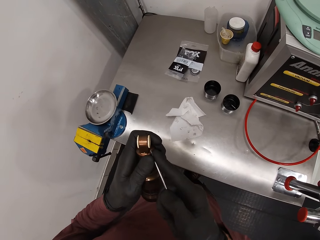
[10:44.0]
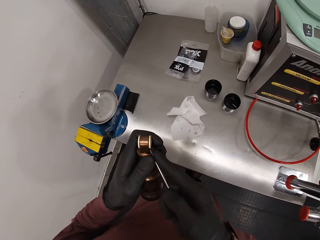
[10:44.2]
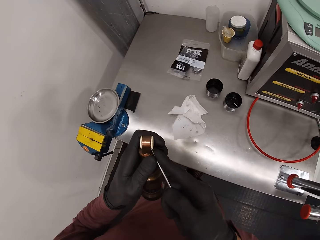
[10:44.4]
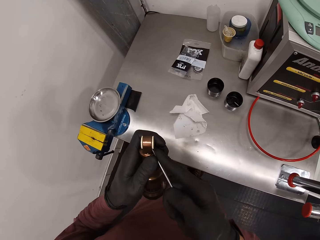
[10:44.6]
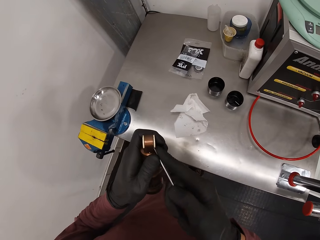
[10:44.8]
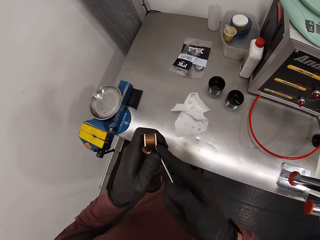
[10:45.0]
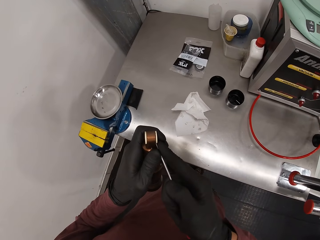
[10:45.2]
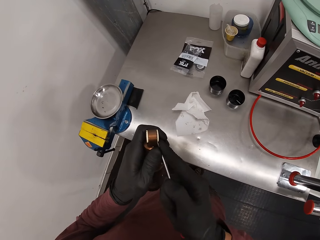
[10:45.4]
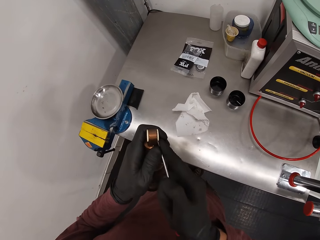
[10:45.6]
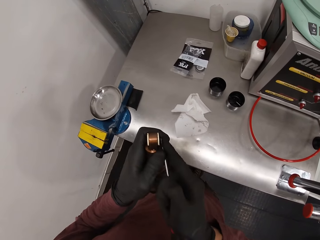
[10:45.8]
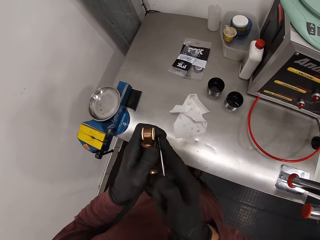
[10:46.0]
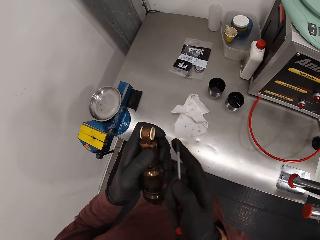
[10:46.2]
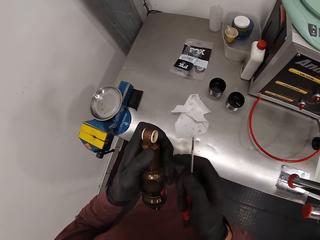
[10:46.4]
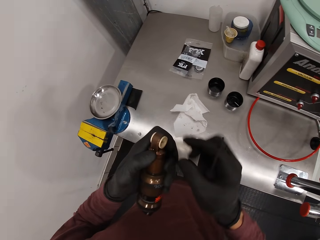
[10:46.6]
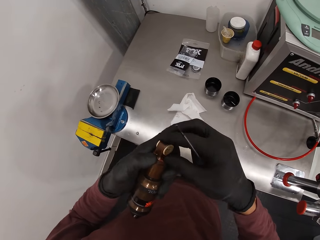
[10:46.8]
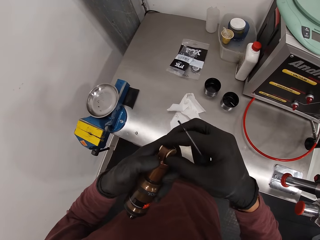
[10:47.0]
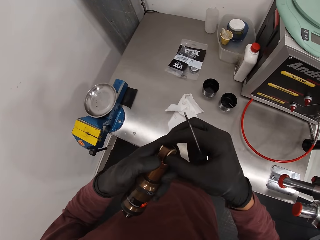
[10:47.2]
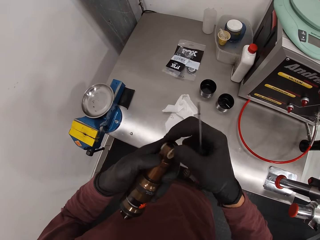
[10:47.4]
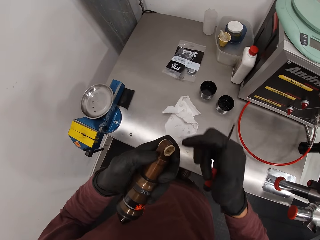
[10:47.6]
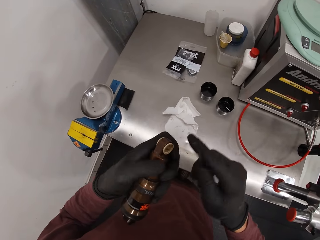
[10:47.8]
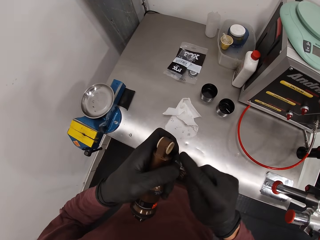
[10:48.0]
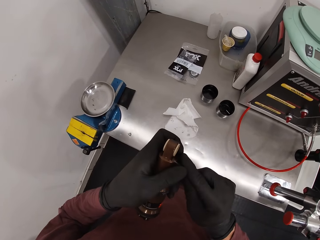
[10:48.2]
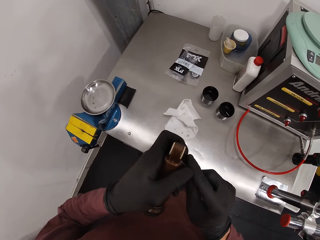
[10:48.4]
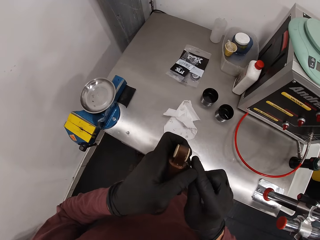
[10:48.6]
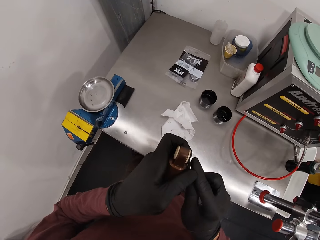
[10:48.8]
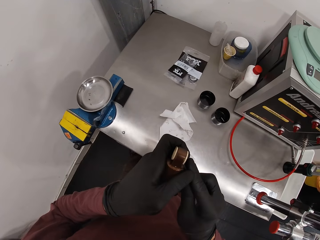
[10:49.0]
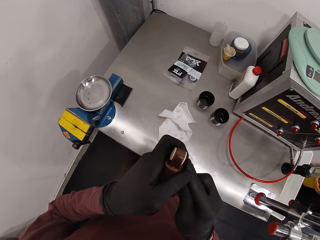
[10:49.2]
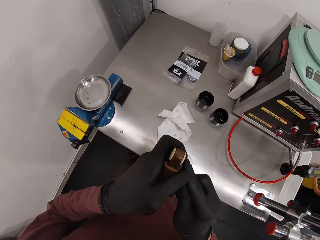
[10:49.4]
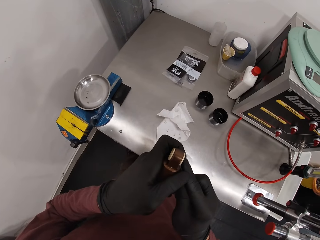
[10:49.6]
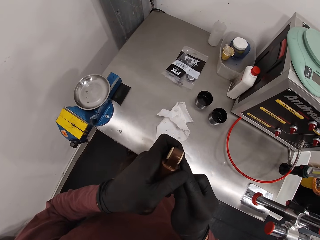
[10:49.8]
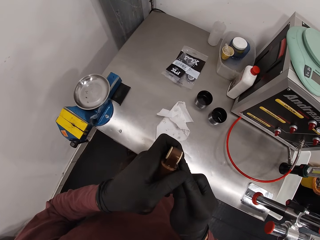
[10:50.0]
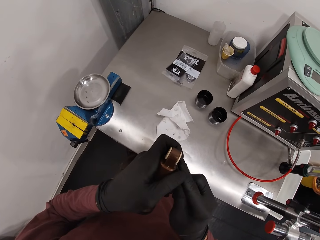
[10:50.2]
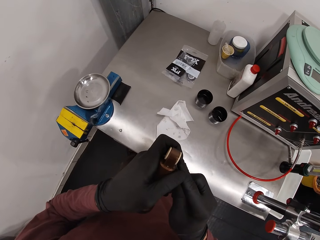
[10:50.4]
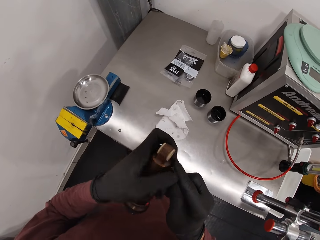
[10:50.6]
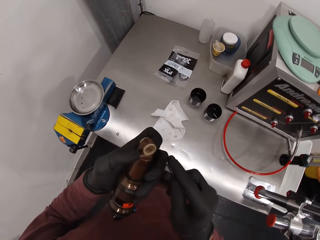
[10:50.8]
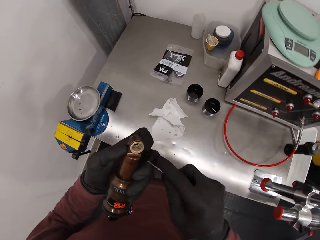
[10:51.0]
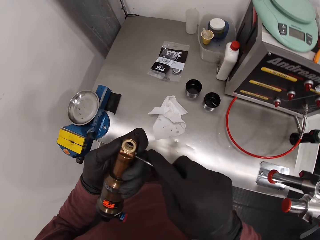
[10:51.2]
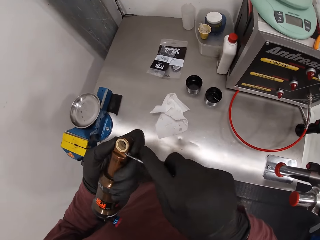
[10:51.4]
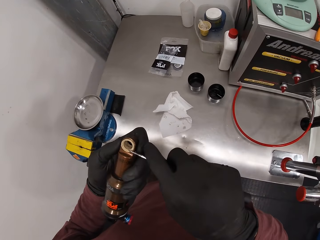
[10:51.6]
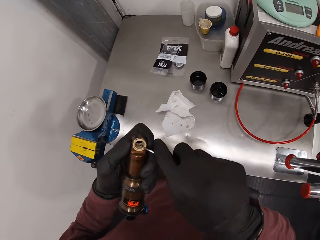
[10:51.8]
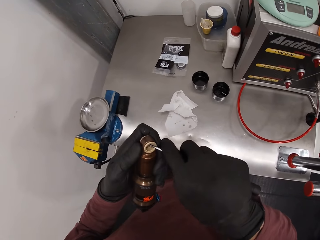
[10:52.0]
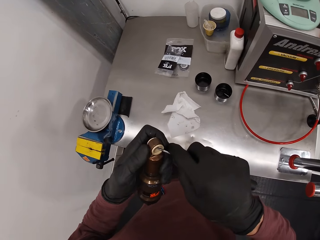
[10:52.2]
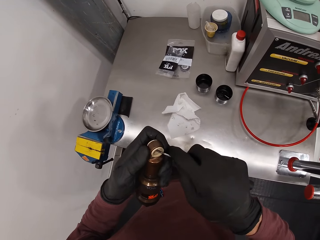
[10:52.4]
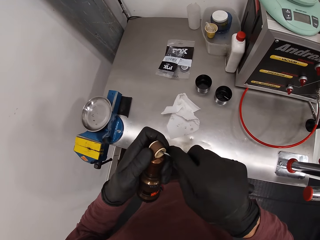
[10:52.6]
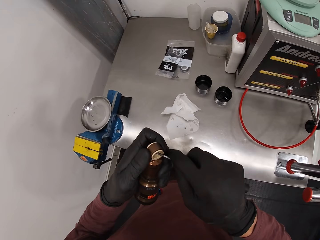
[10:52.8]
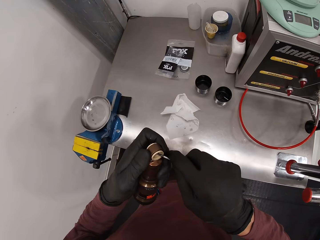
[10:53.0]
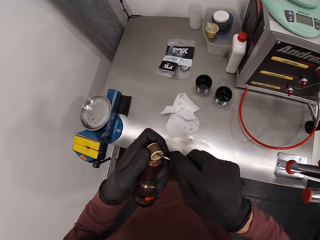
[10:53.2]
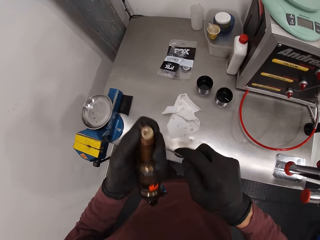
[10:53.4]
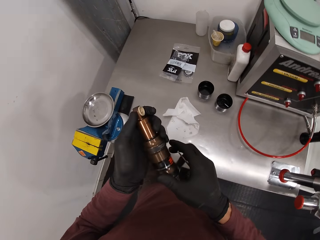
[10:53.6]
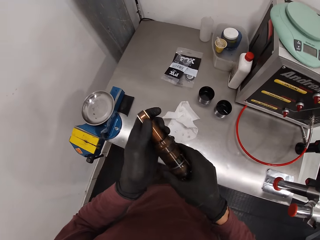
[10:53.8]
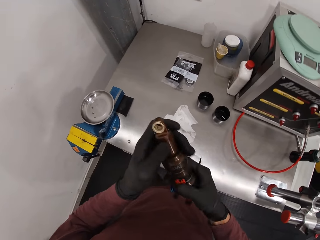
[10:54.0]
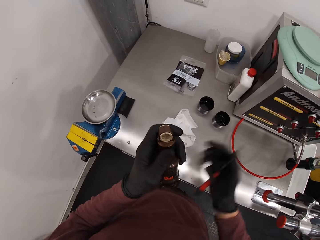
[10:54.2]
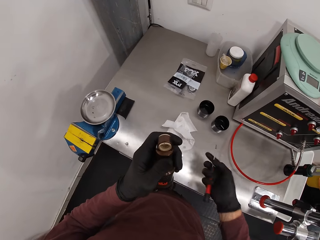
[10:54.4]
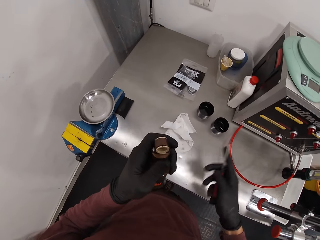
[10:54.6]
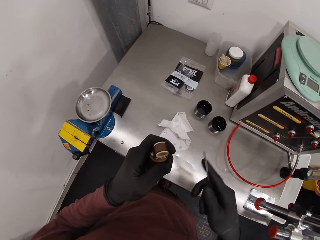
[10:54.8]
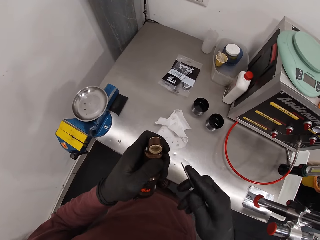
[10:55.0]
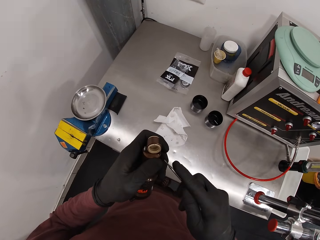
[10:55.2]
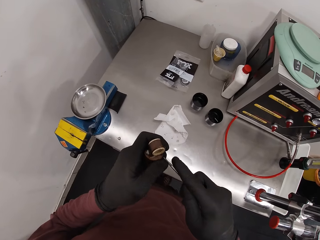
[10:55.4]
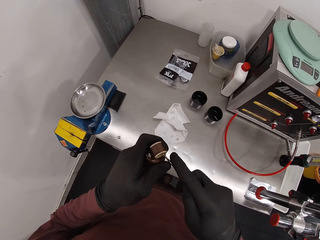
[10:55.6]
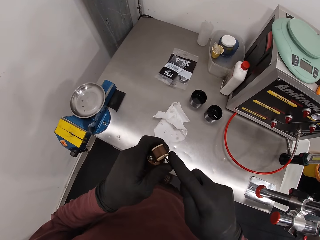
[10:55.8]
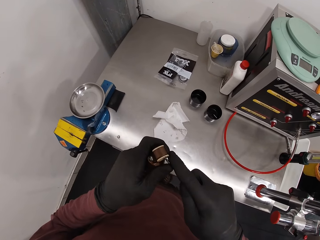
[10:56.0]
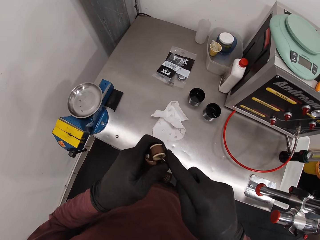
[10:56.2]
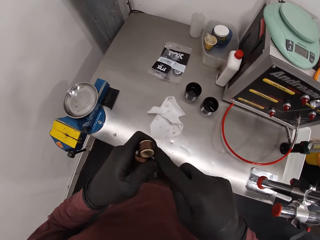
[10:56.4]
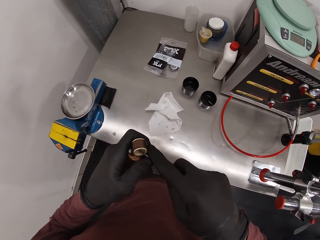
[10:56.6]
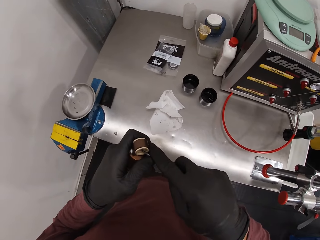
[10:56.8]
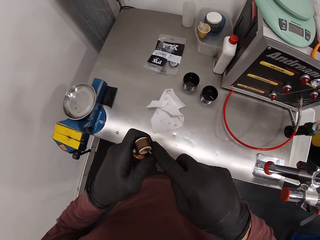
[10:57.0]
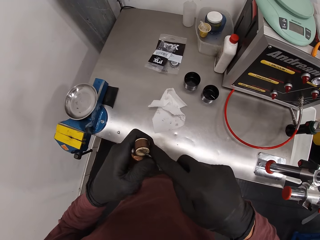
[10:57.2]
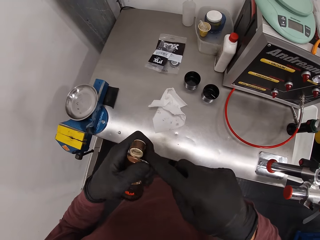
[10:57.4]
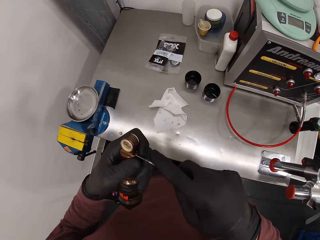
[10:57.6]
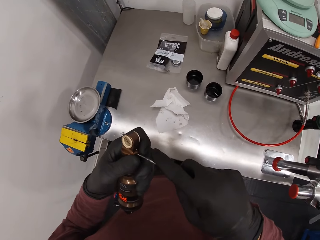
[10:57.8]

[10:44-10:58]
The camera wearer rubs something with the finger. They remove something. They hold something. They hold the screwdriver with the right hand. They remove something.

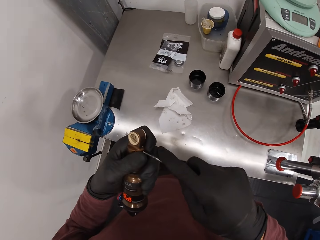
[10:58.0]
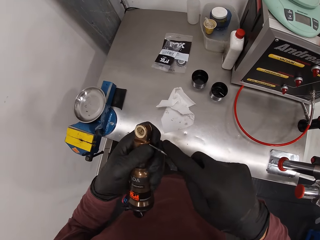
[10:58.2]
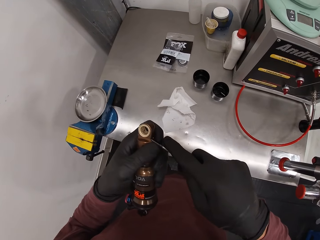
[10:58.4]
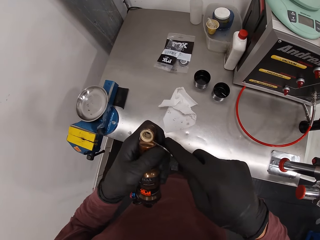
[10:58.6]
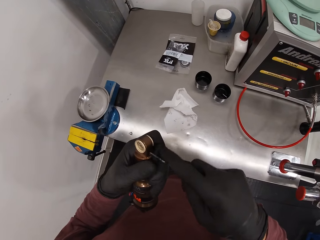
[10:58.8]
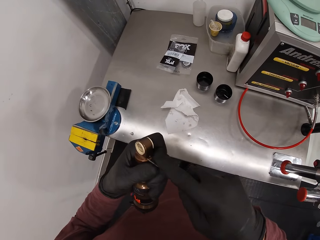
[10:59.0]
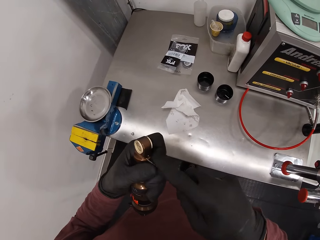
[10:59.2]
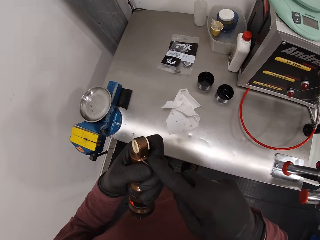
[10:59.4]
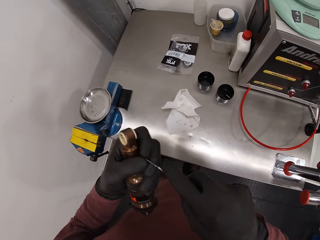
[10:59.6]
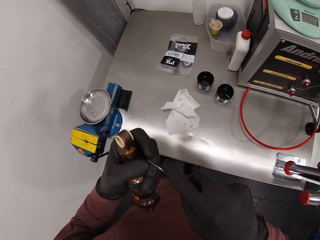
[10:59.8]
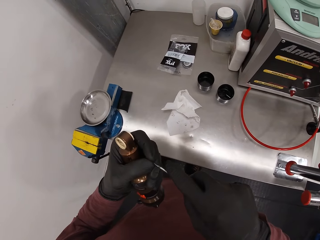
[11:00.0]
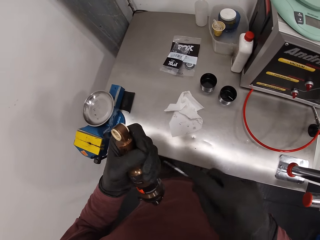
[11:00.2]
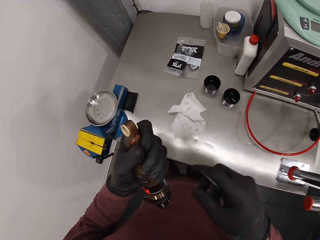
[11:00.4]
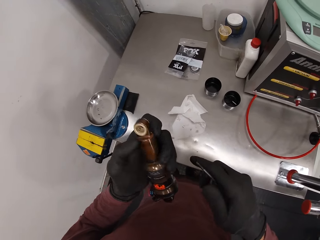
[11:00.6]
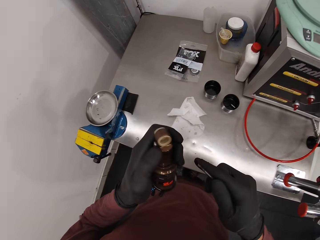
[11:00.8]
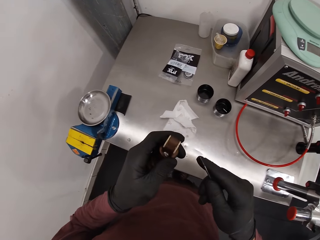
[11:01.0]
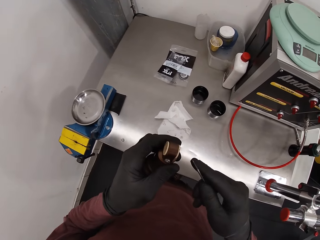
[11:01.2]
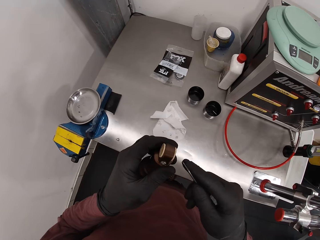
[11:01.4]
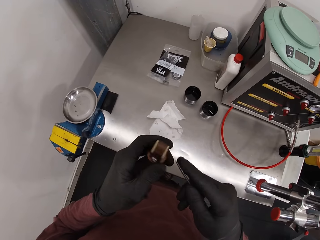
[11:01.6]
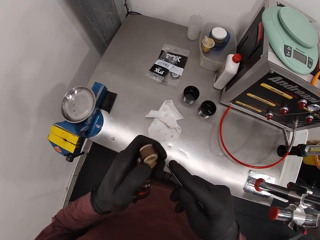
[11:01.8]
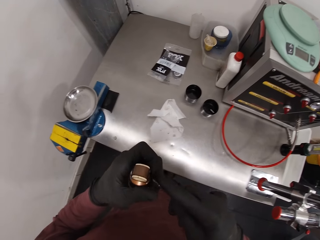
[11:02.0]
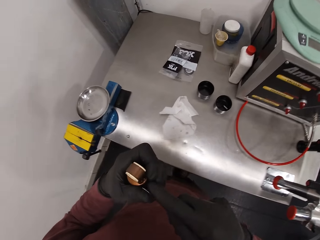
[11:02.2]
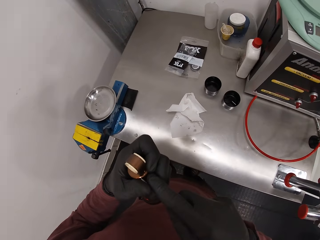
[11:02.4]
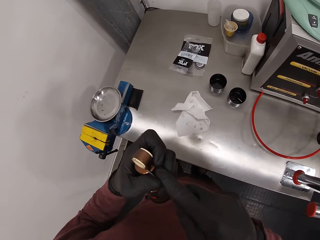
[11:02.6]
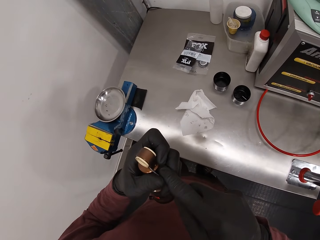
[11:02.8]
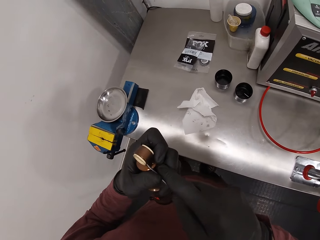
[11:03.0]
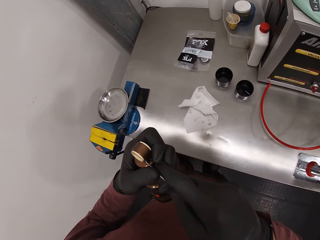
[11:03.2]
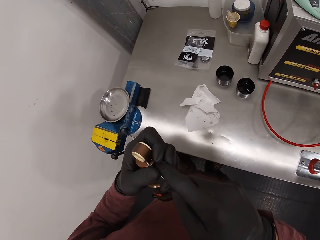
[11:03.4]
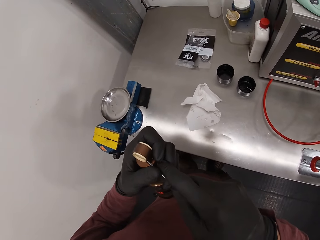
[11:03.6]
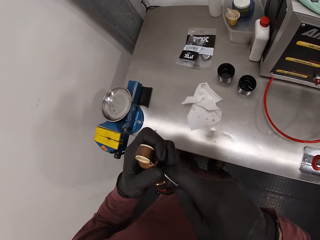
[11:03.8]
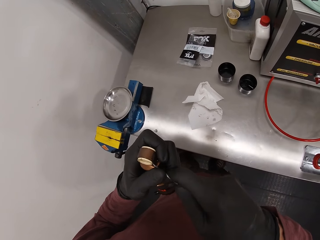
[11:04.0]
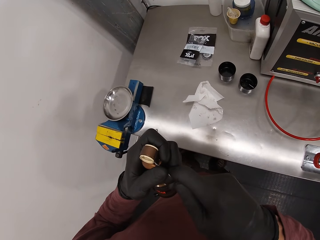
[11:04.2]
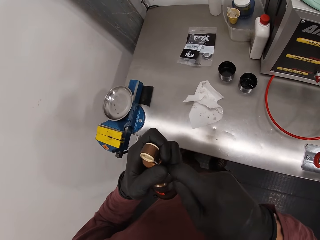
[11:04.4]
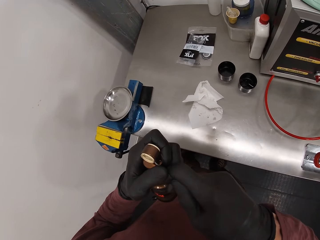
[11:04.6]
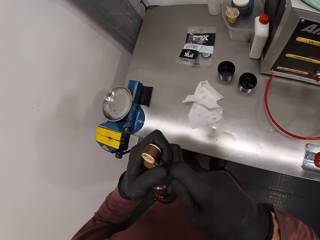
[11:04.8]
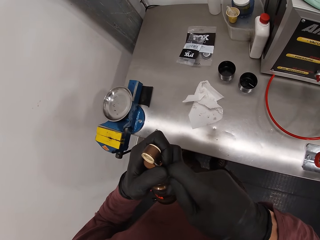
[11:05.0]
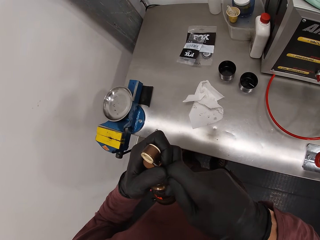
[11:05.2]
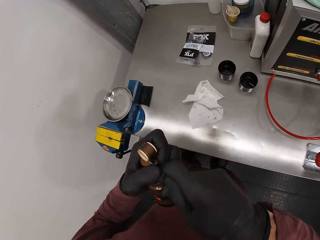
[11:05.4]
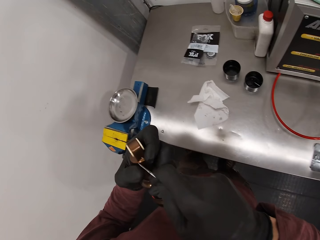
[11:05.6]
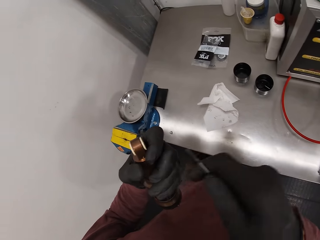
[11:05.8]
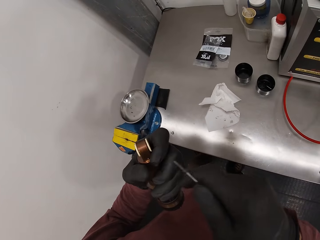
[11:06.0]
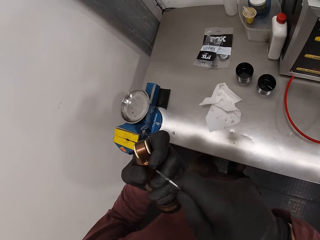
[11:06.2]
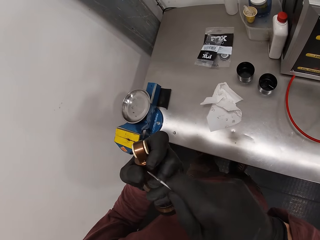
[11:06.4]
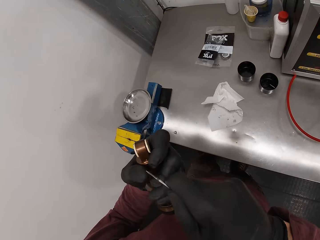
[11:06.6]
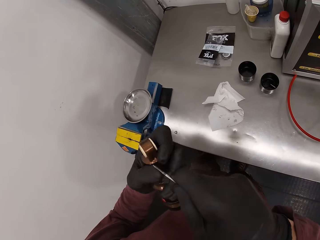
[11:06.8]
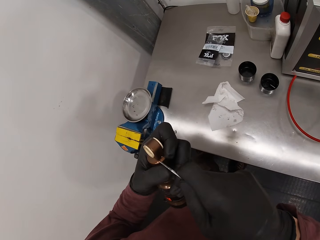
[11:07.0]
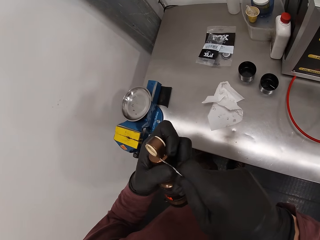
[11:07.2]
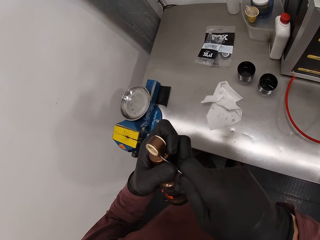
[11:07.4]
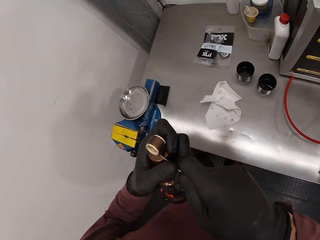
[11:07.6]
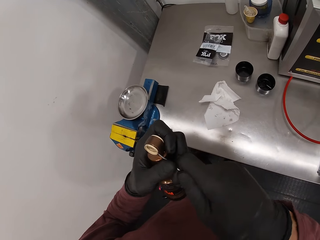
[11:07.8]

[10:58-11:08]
The camera wearer holds the screwdriver. They wipe the screwdriver with the finger. They hold the screwdriver. They remove something. They hold the screwdriver.
